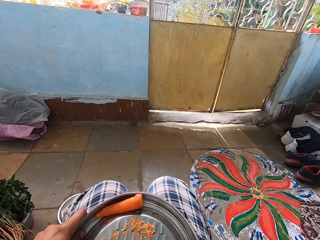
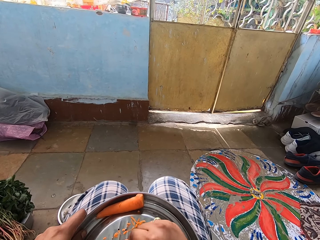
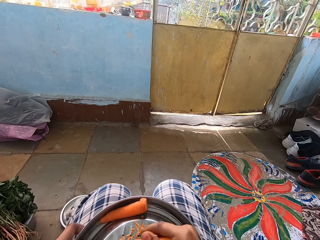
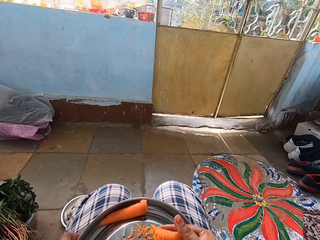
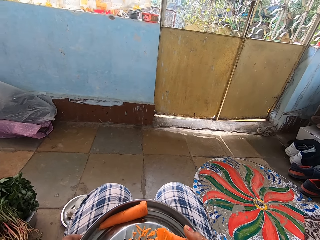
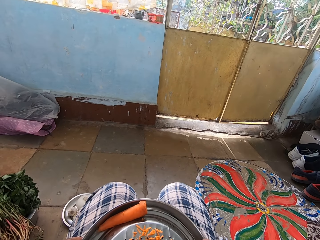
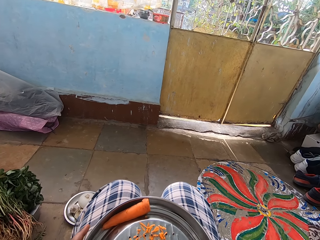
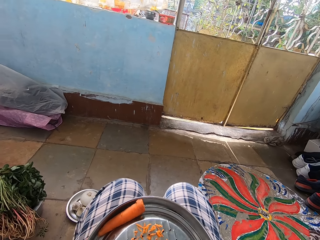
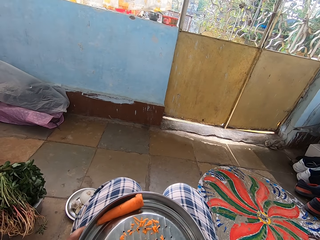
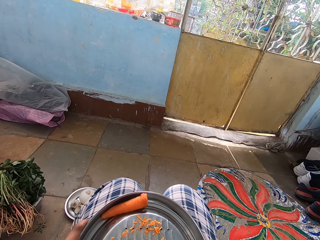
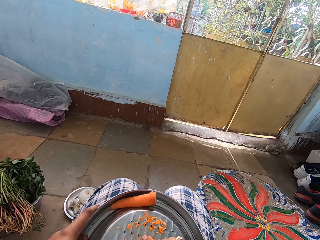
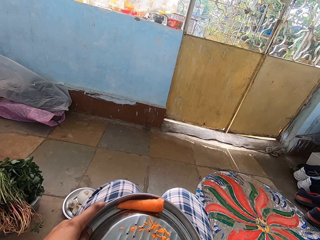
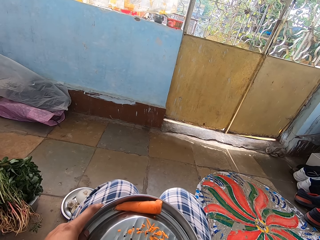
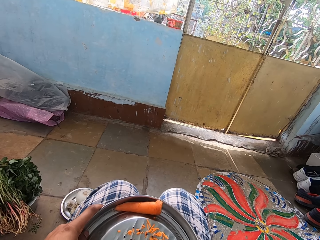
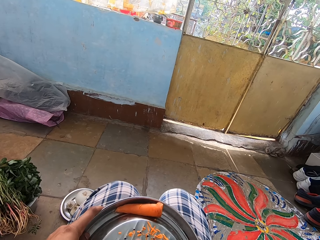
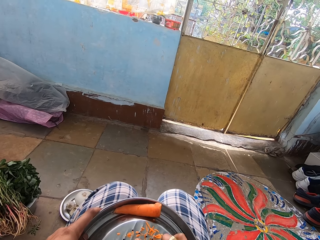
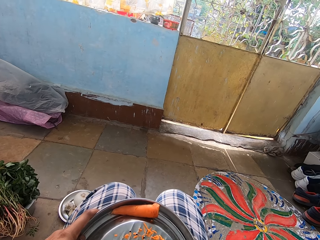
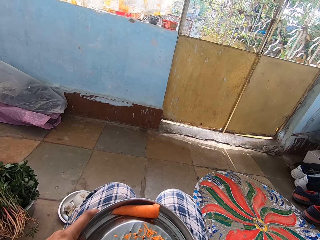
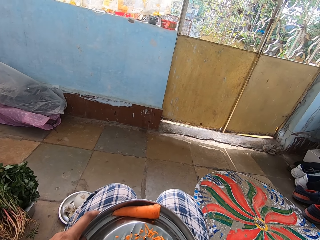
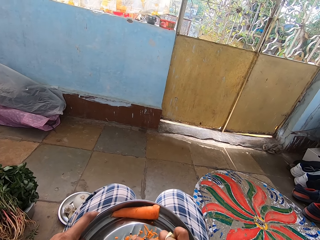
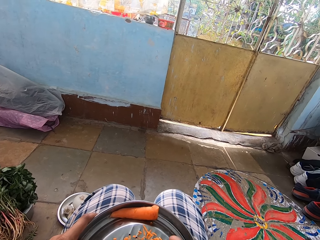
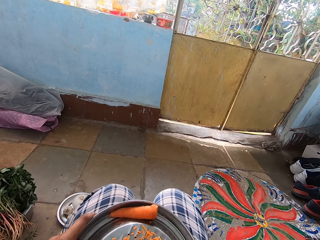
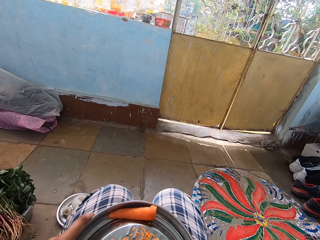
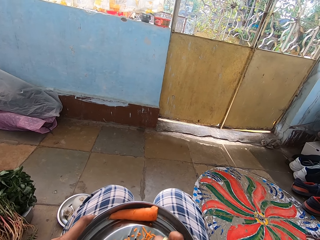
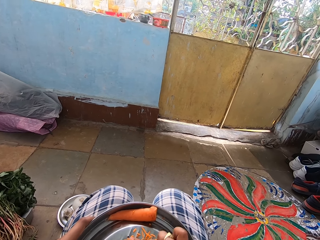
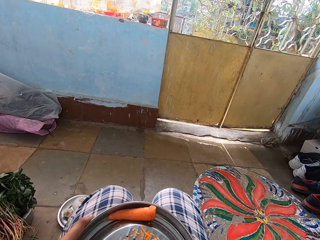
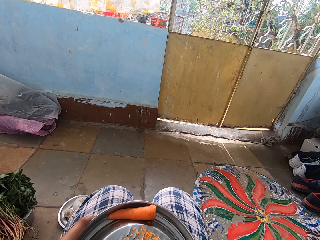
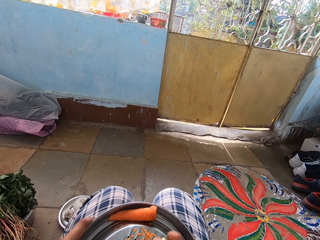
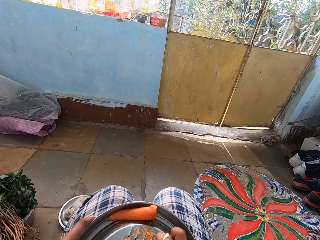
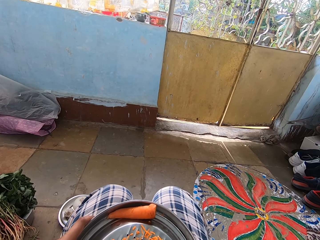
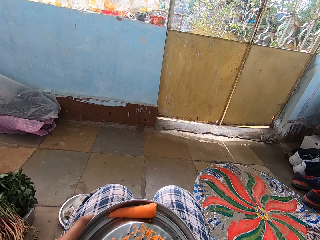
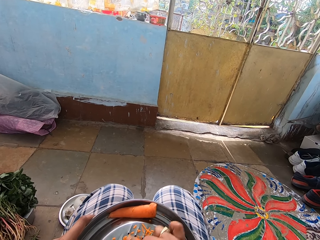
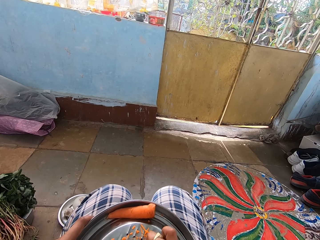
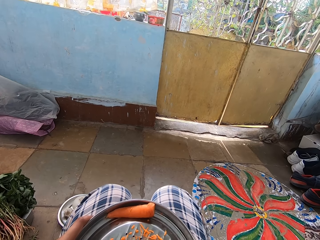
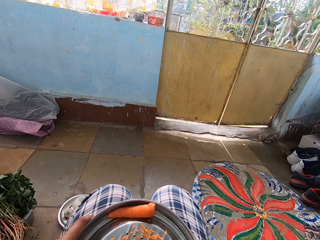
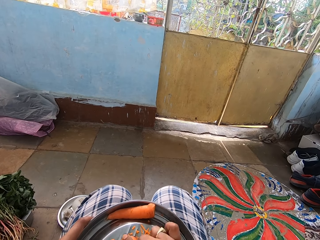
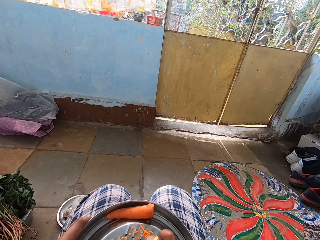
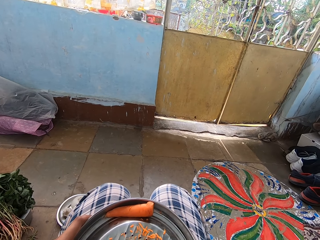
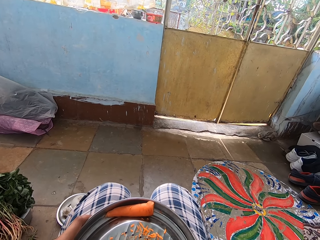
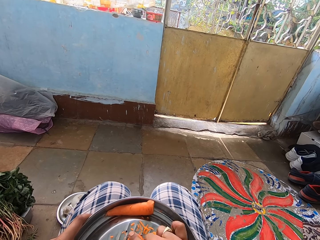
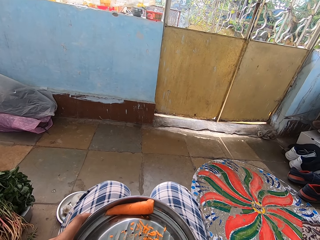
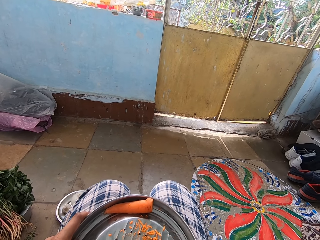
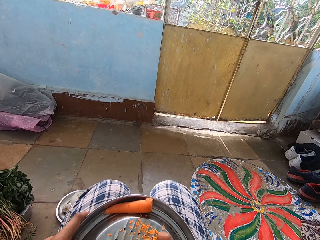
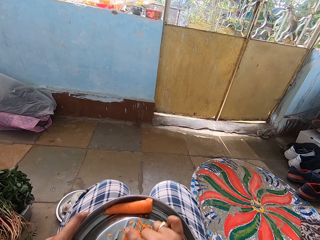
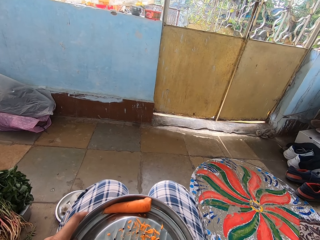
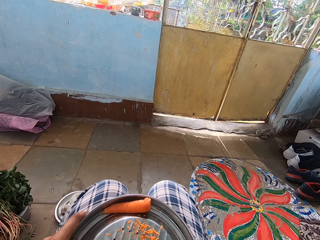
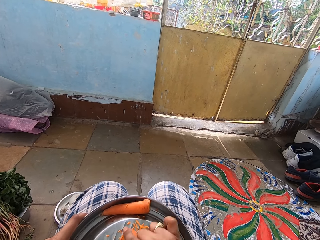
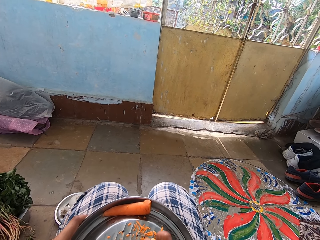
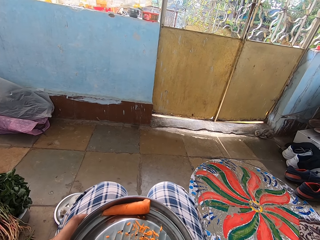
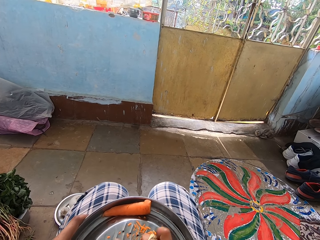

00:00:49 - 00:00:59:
The camera wearer turns a grater on the lap. They grate a carrot with the grater. They turn the grater on the lap. They hold the grater on the lap. They grate the carrot with the grater.

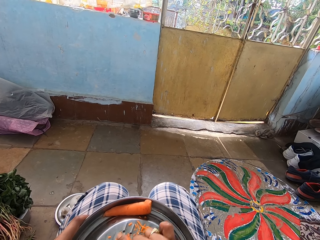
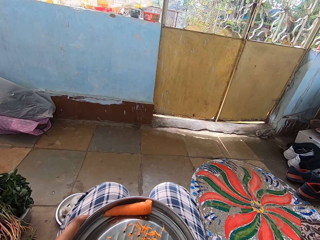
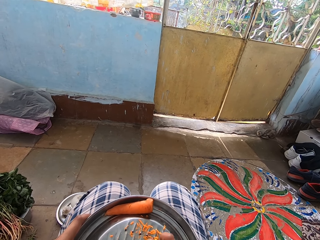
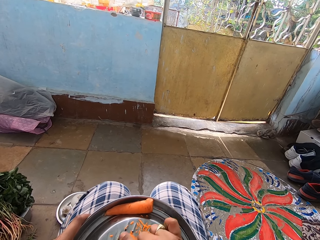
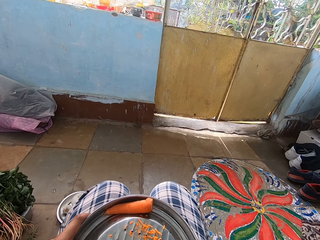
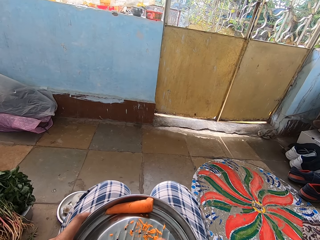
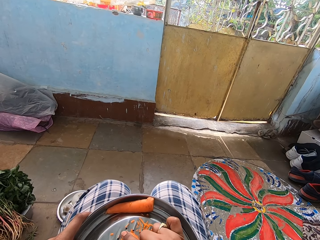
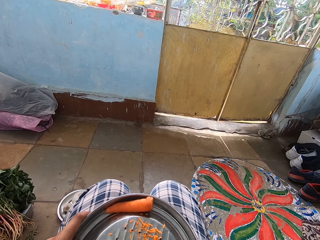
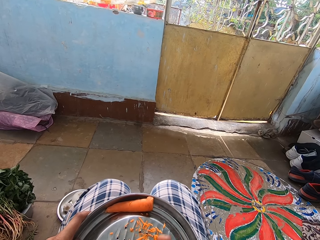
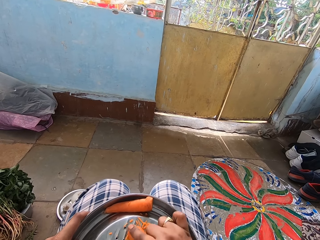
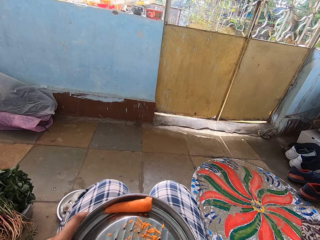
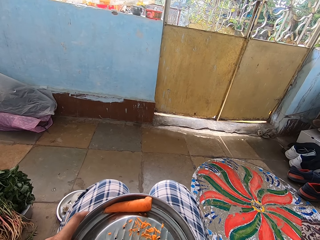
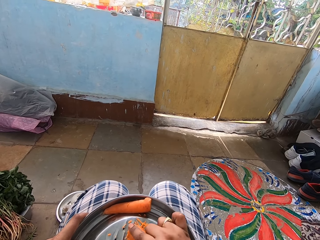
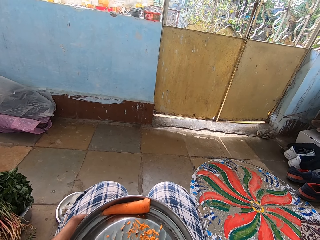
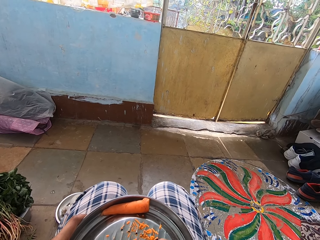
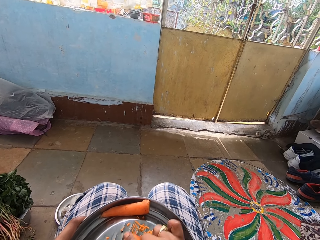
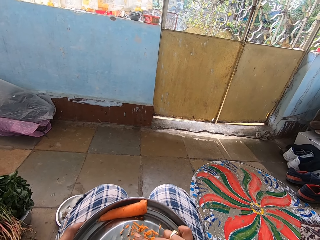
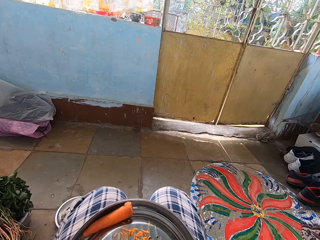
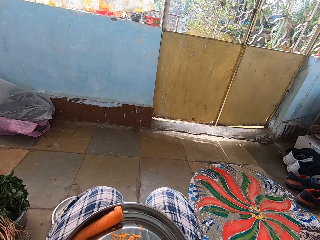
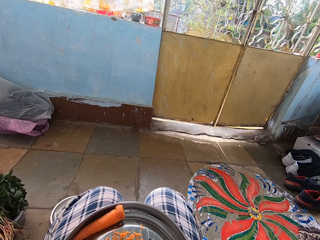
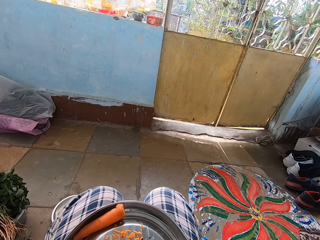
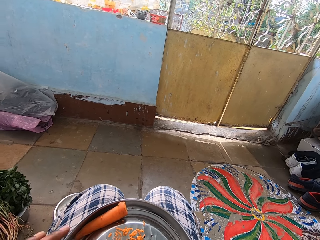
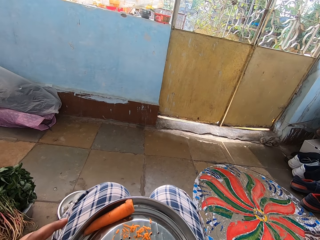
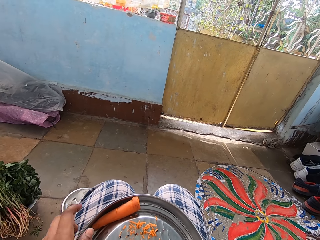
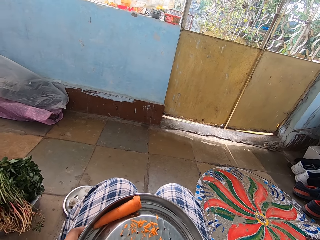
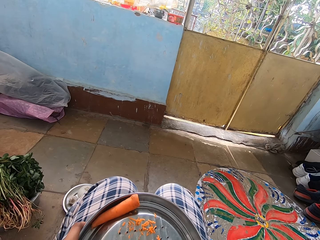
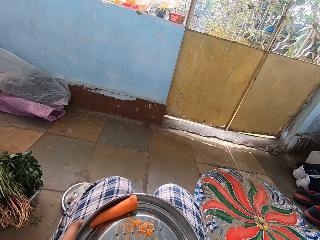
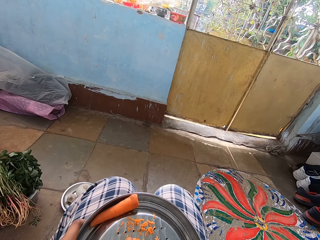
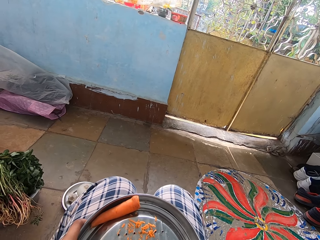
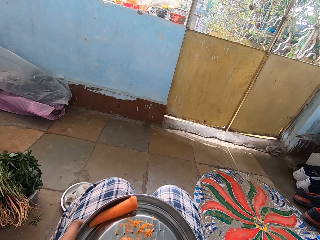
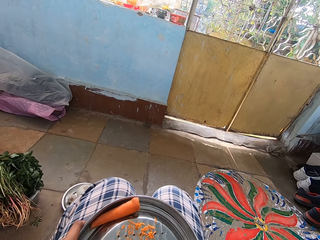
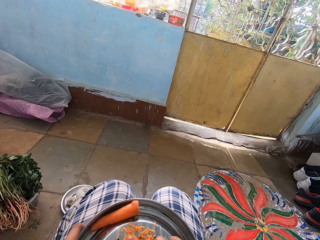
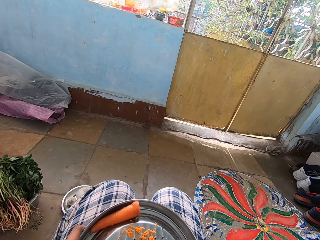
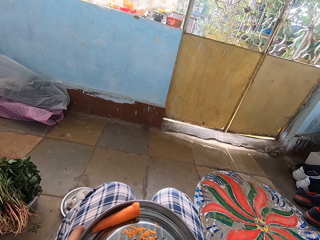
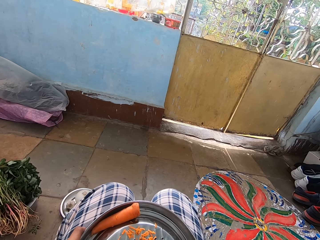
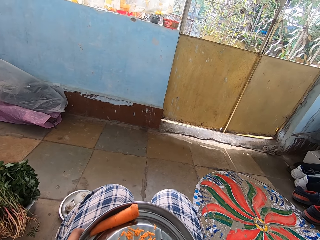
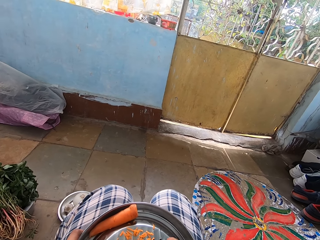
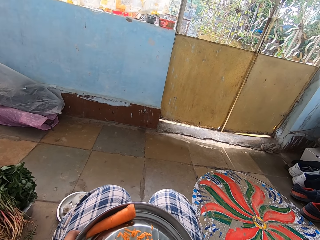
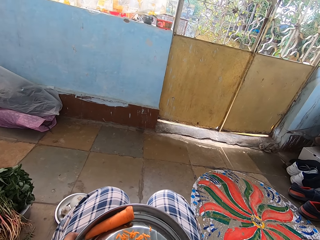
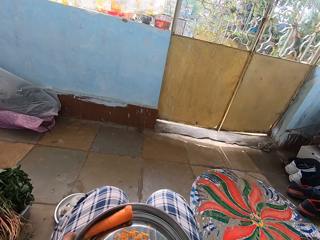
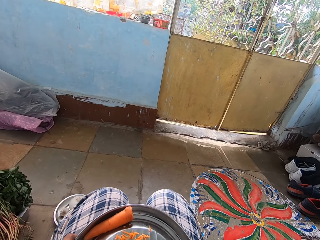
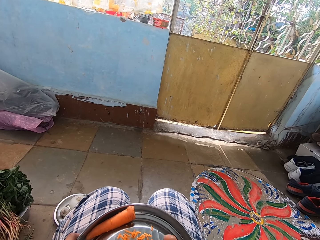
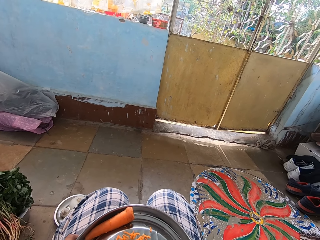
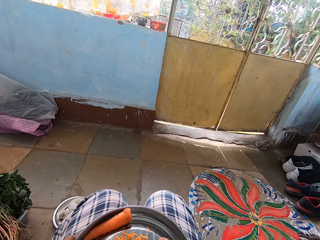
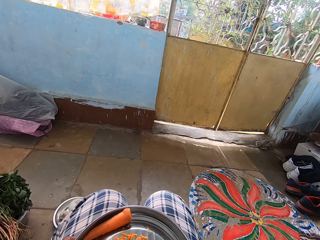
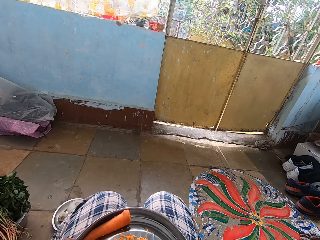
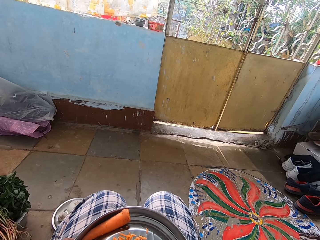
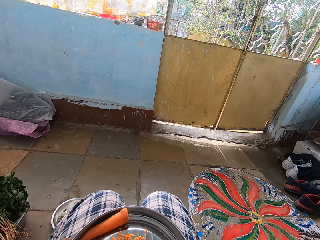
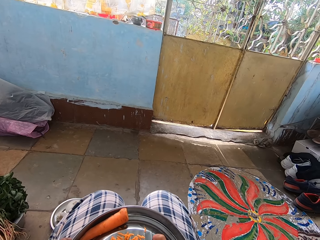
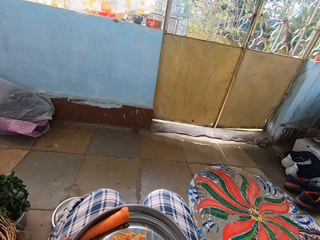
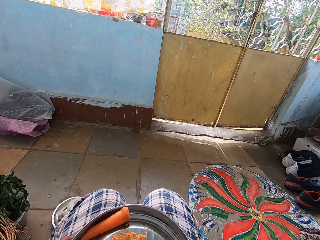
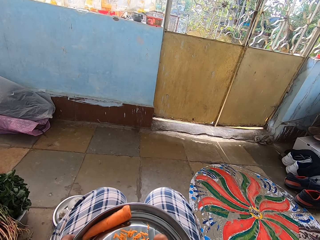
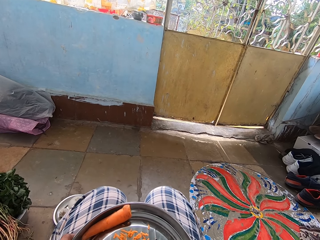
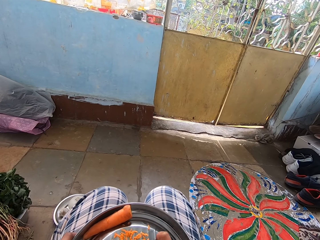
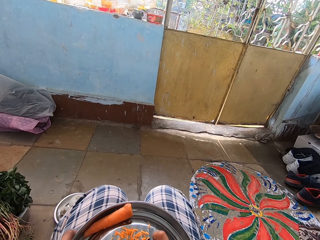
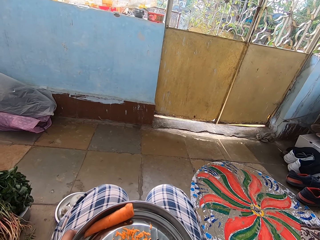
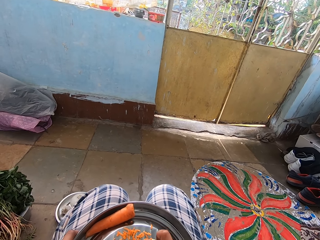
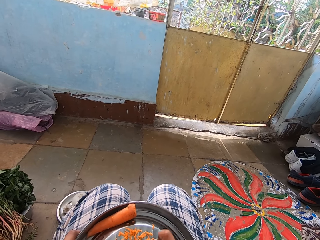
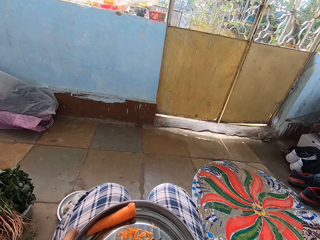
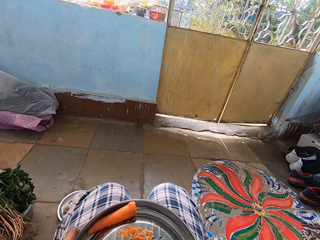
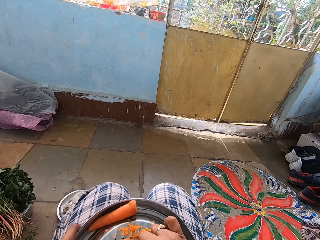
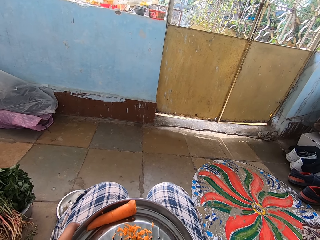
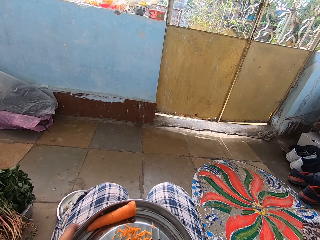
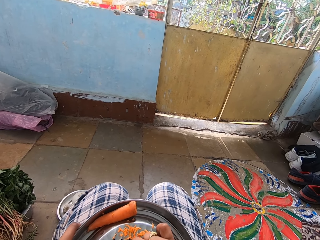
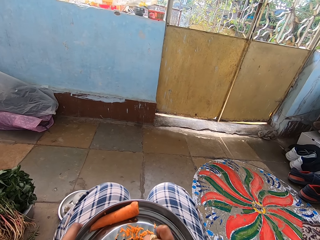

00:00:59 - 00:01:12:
The camera wearer turns a grater on the lap. They grate a carrot with the grater. They hold the grater on the lap.
